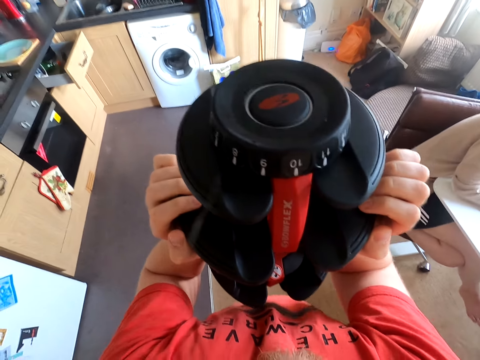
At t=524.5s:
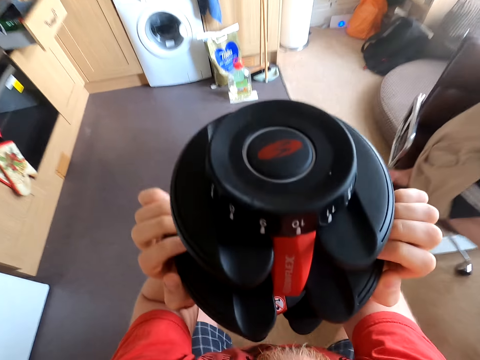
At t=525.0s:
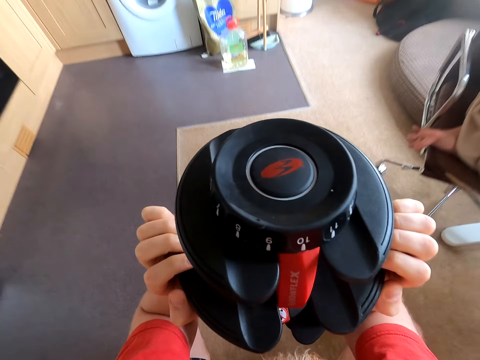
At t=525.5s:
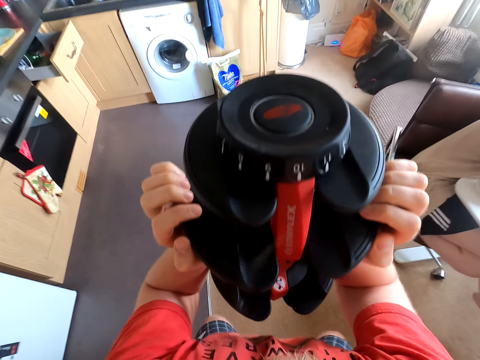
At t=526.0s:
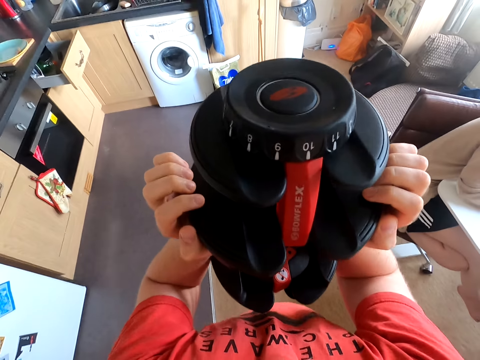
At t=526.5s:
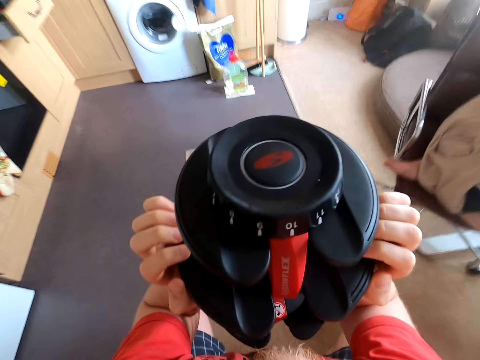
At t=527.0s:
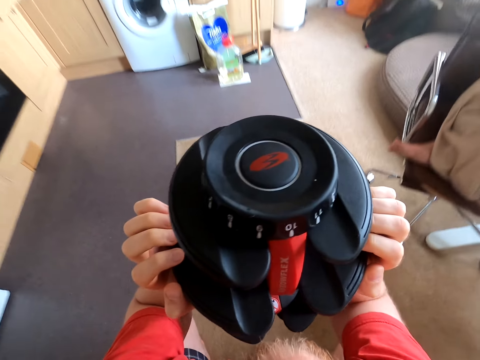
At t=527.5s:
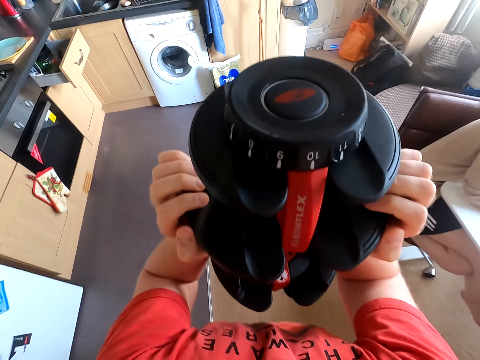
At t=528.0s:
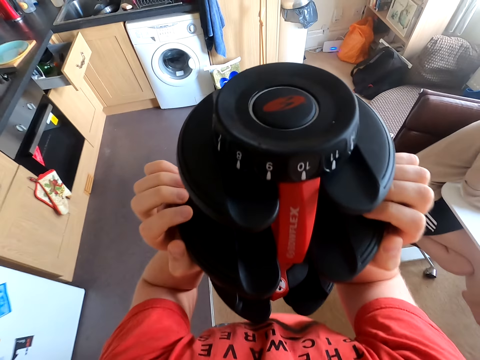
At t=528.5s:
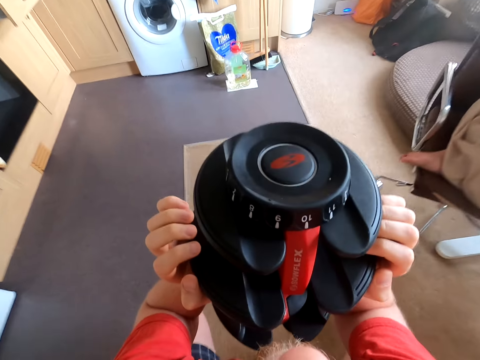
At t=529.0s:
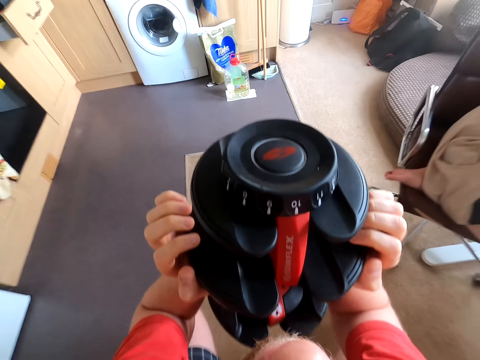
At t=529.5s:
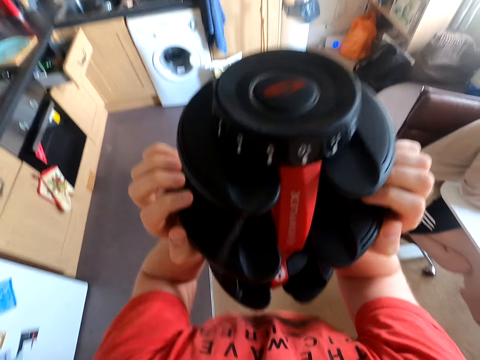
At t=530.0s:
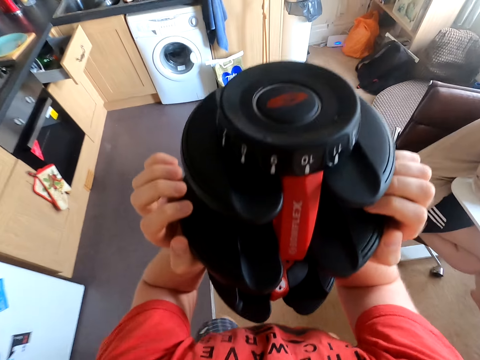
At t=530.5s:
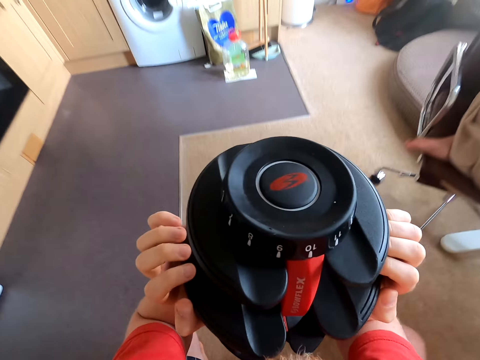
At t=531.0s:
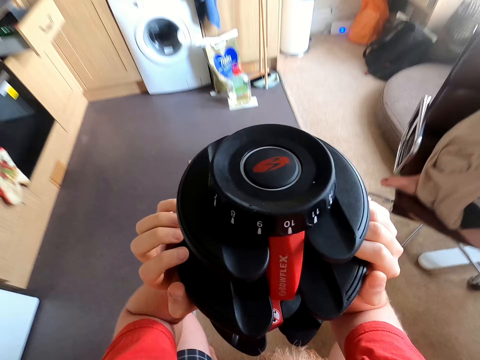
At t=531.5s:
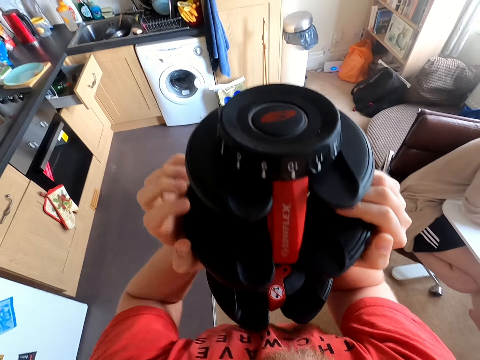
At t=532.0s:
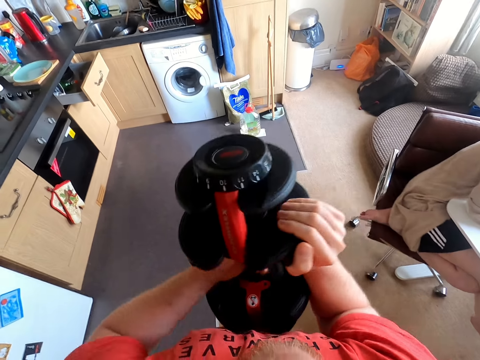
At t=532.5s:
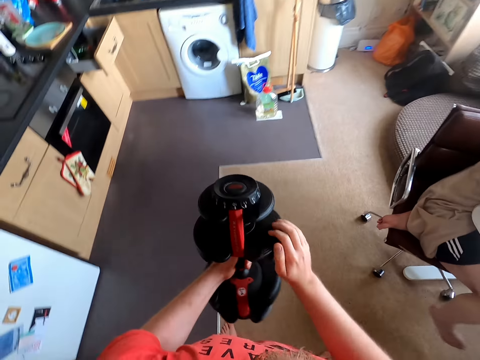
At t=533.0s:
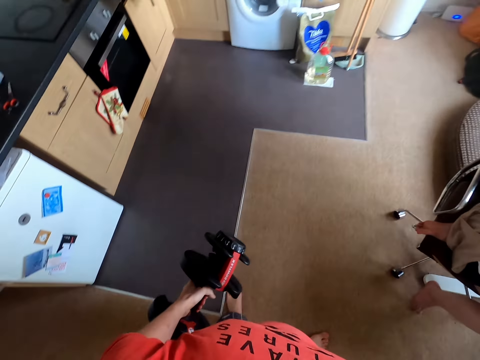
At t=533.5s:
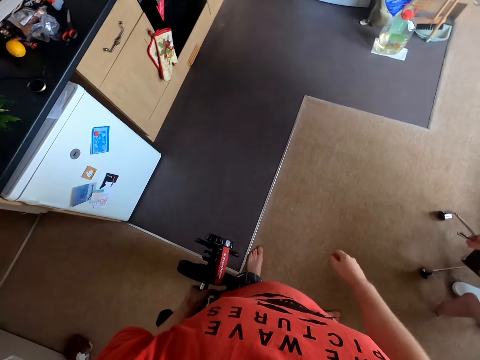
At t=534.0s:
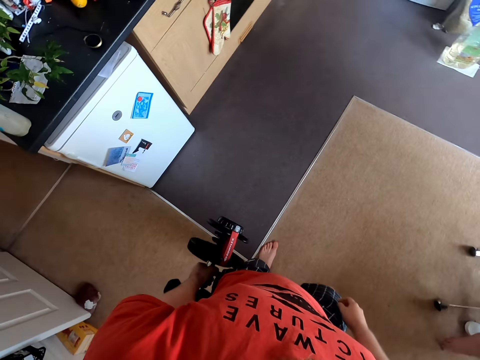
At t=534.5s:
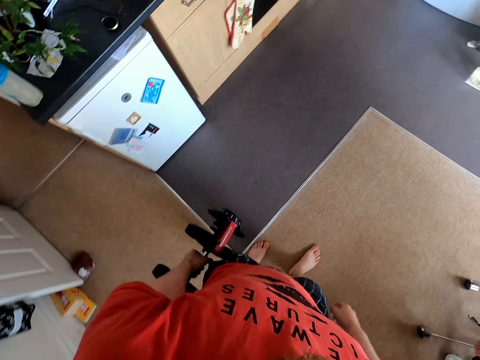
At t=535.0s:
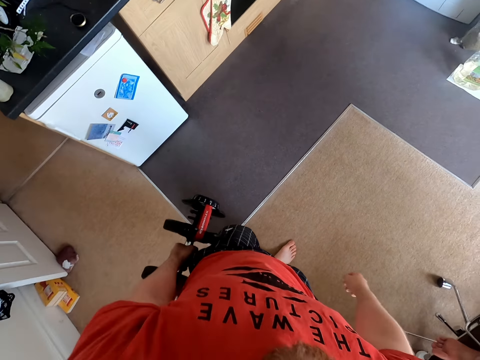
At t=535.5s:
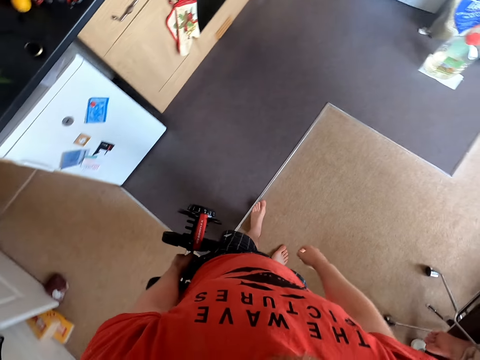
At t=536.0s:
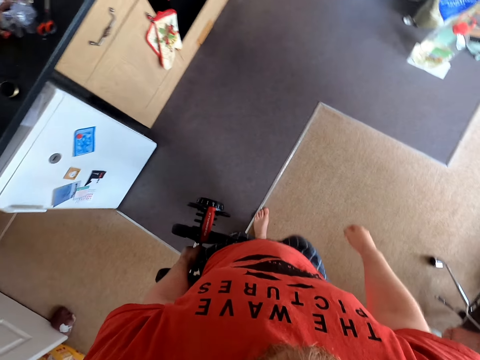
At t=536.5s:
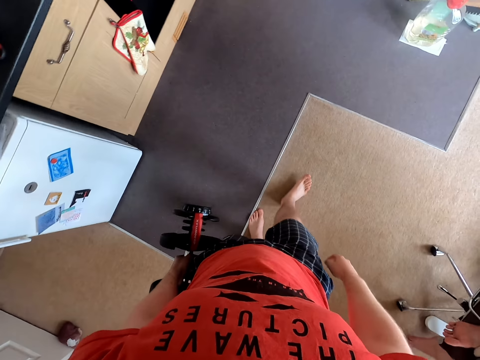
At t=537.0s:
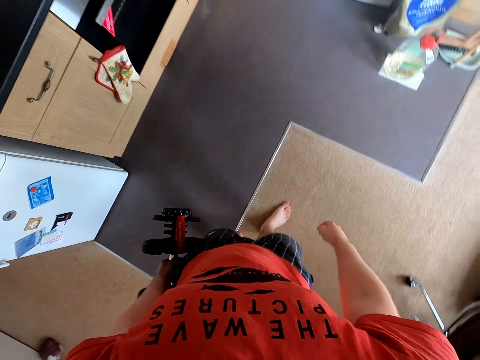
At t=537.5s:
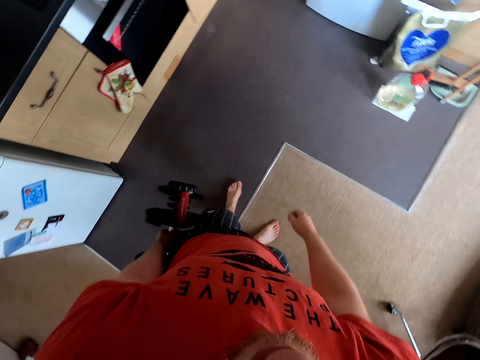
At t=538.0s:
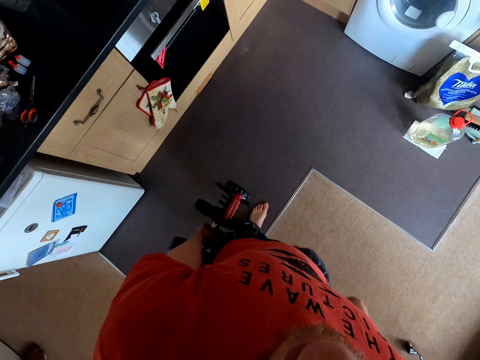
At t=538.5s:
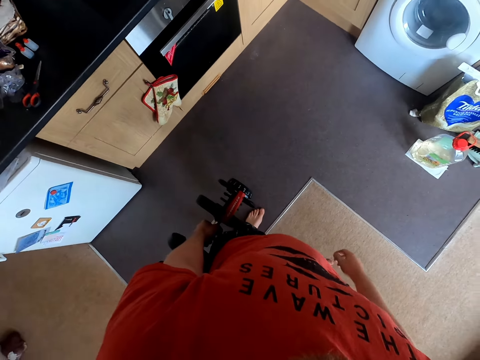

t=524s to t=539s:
The camera wearer exercises with a dumbbell repeatedly. They walk in the house. They walk in the house again.

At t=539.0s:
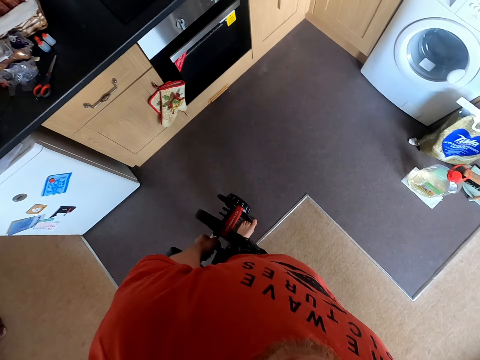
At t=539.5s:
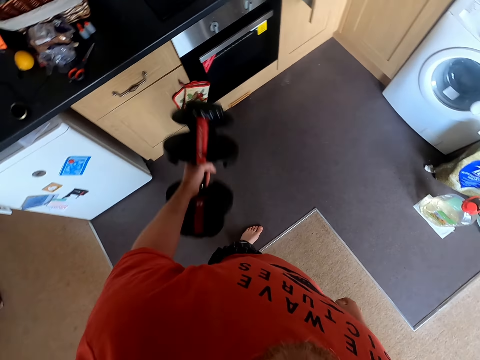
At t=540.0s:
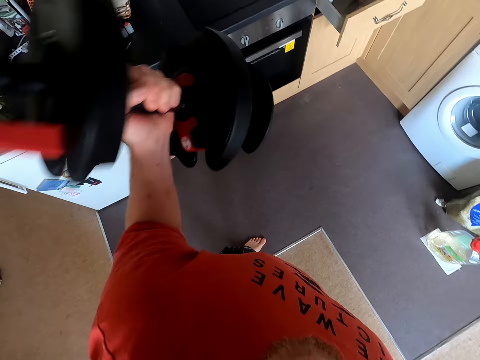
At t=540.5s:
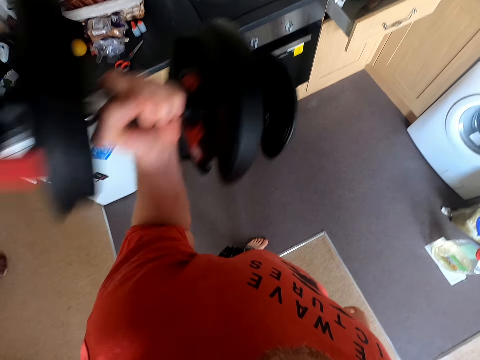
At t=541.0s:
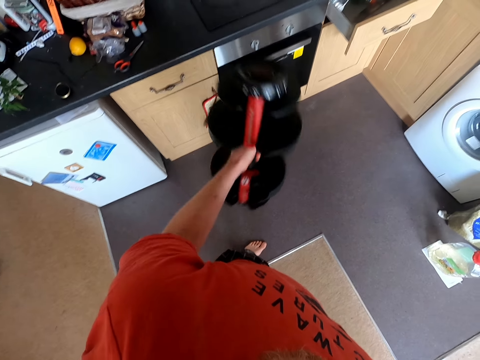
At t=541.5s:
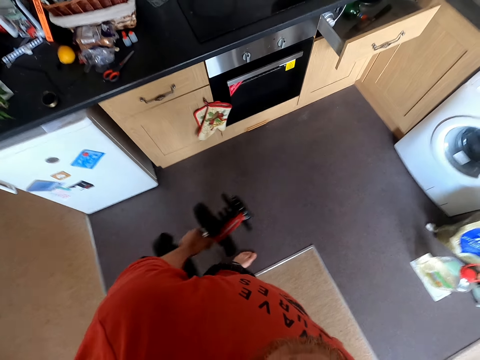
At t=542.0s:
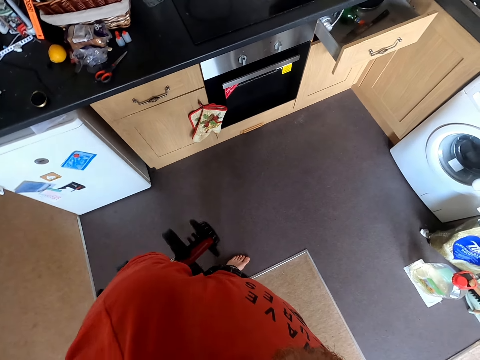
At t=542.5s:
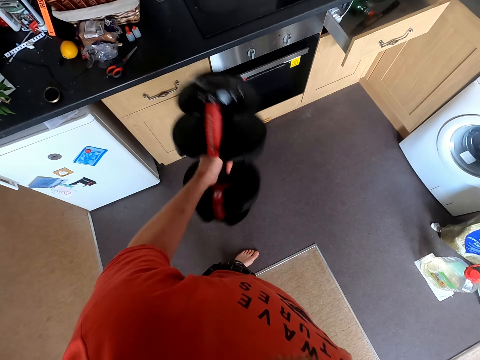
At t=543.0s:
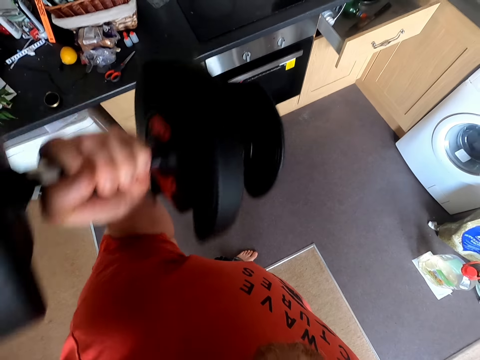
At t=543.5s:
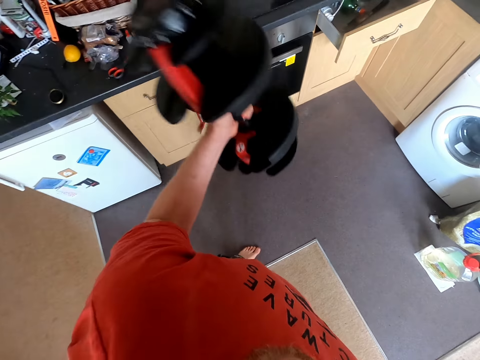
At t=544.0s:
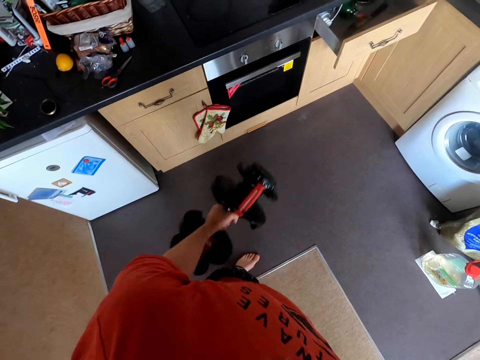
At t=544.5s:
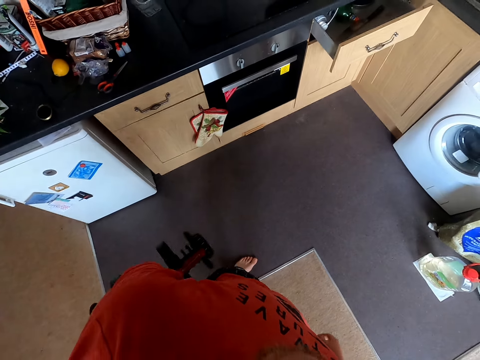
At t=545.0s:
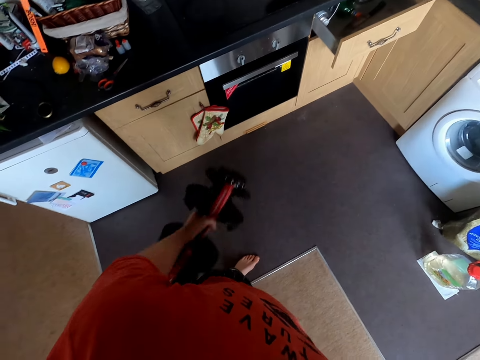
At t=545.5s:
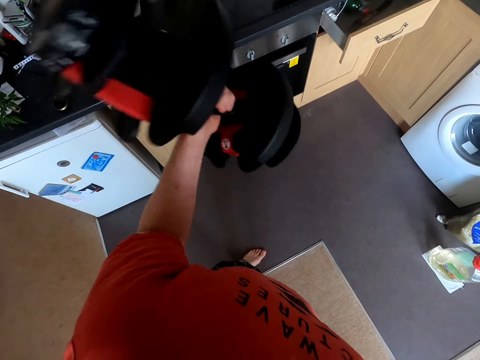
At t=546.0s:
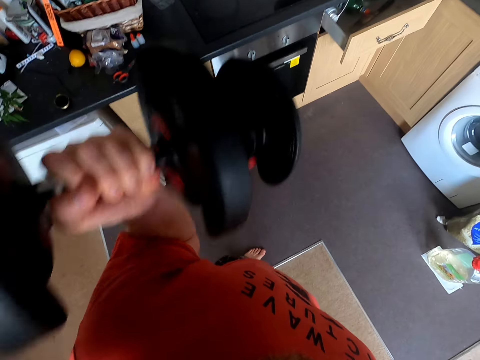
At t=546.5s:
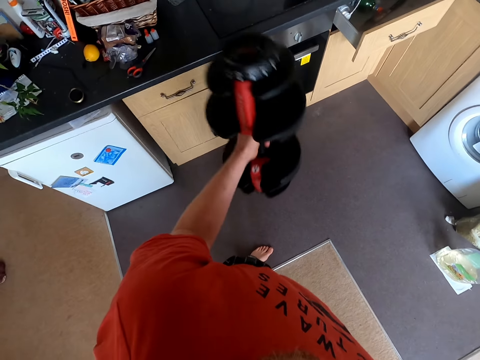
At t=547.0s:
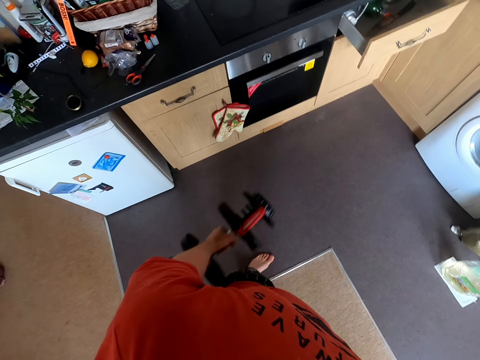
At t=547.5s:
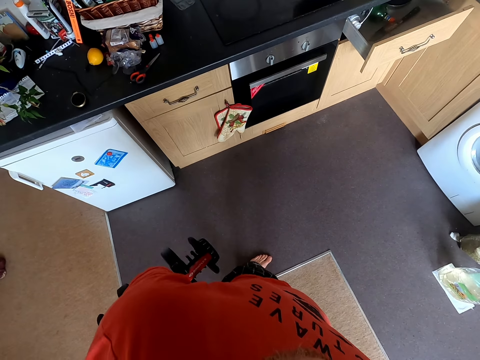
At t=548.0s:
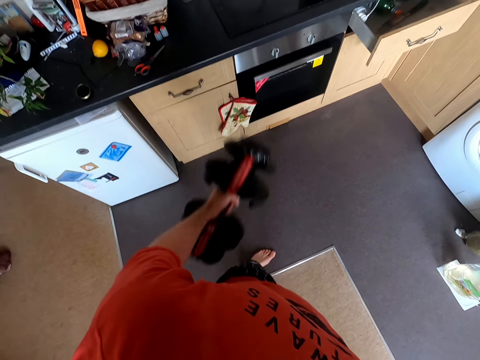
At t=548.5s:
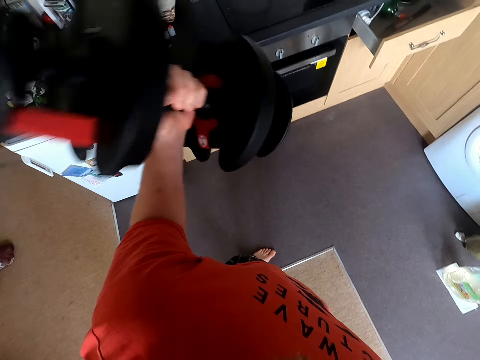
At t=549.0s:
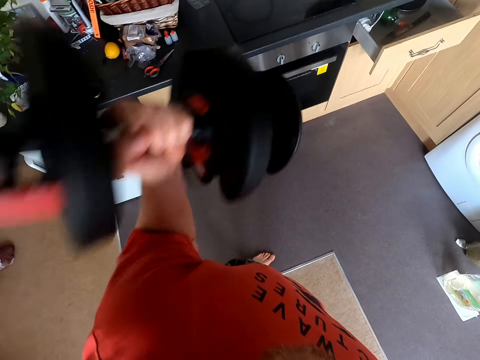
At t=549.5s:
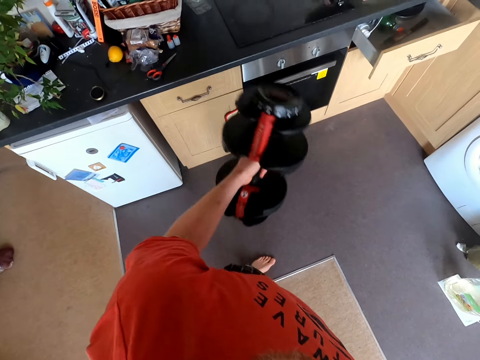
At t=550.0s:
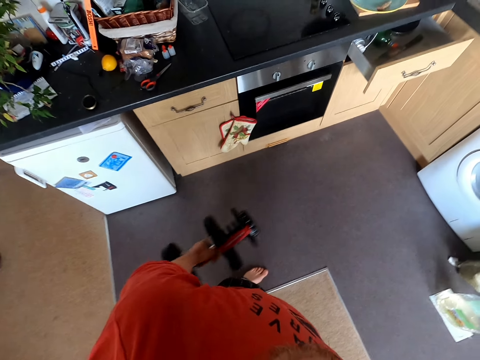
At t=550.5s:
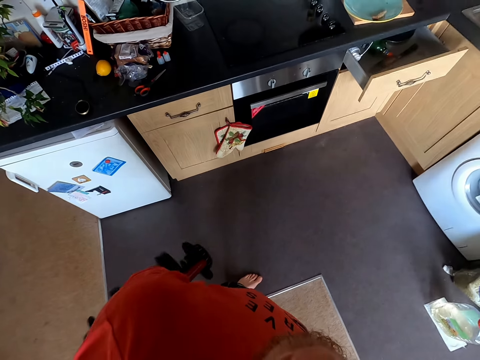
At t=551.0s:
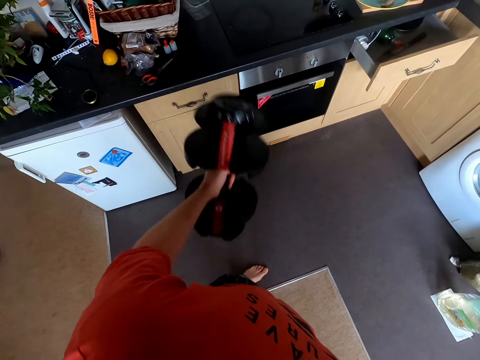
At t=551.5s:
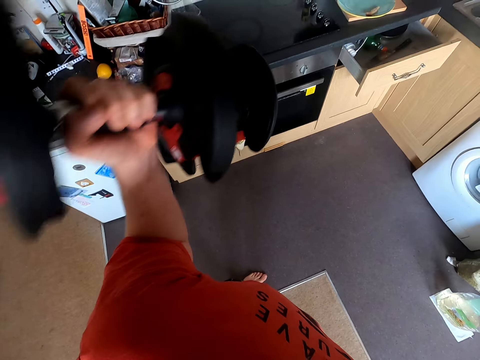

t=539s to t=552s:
The camera wearer lifts the dumbbell weight. They exercise with the dumbbell repeatedly.
